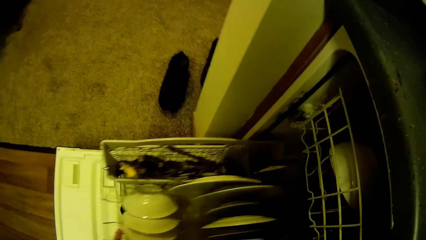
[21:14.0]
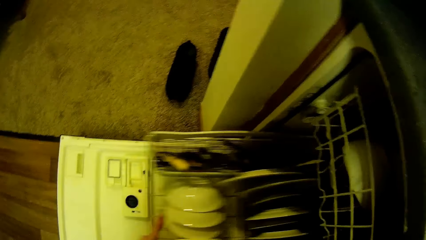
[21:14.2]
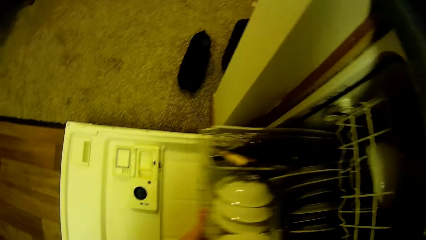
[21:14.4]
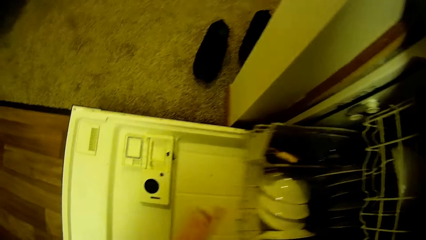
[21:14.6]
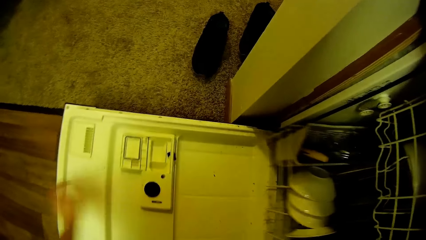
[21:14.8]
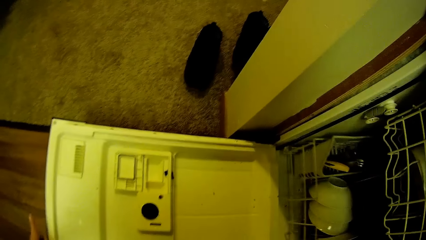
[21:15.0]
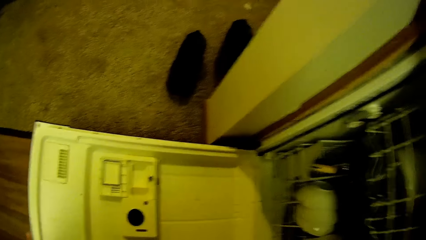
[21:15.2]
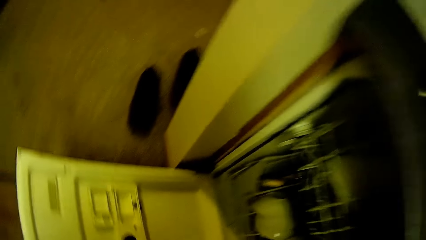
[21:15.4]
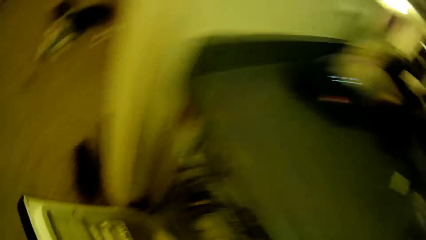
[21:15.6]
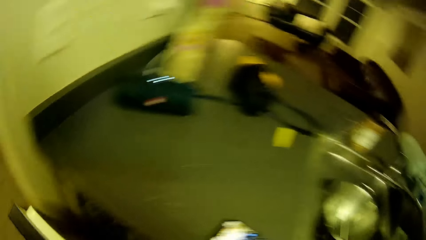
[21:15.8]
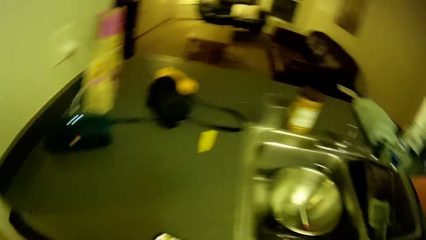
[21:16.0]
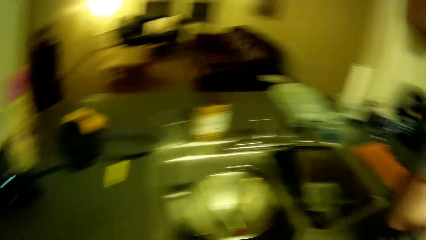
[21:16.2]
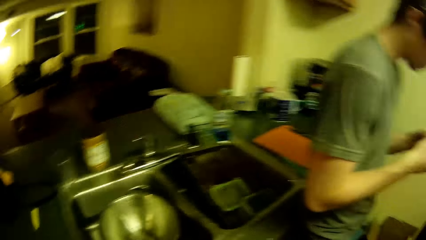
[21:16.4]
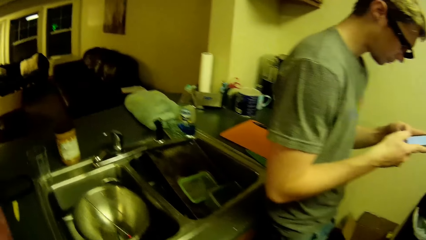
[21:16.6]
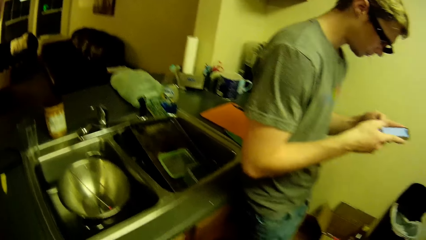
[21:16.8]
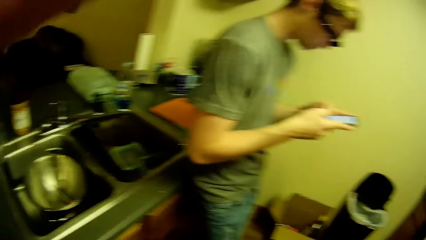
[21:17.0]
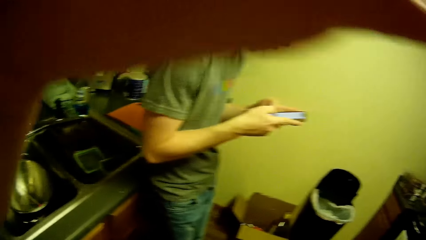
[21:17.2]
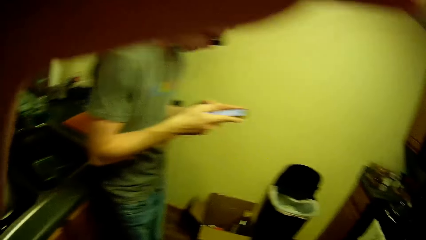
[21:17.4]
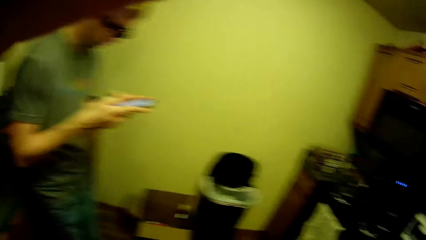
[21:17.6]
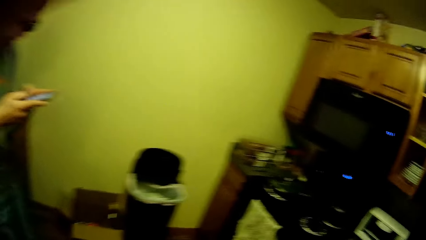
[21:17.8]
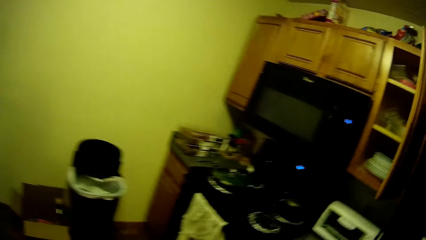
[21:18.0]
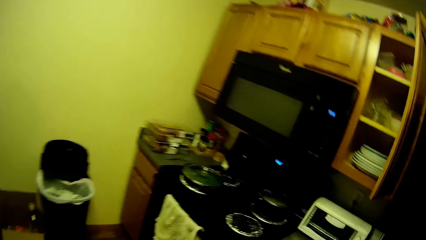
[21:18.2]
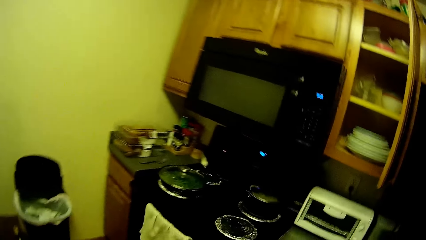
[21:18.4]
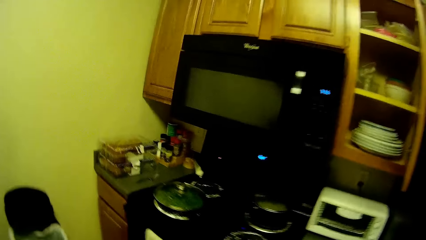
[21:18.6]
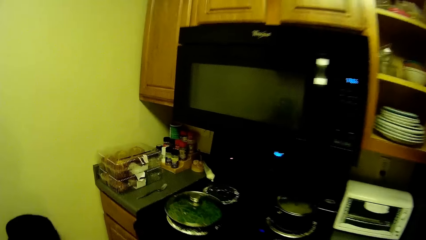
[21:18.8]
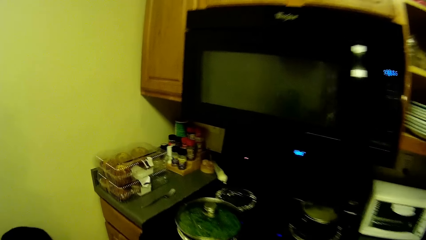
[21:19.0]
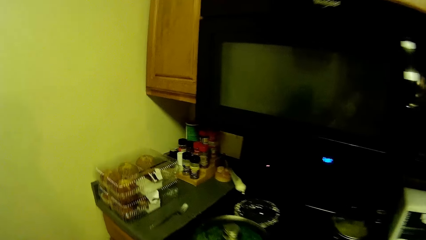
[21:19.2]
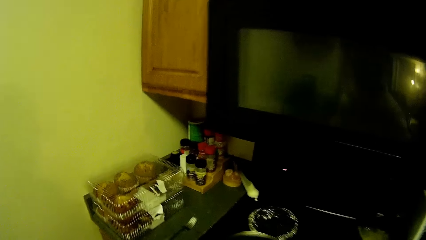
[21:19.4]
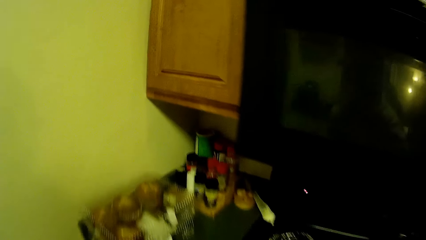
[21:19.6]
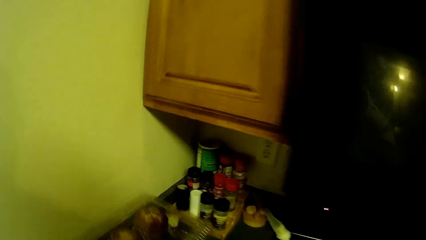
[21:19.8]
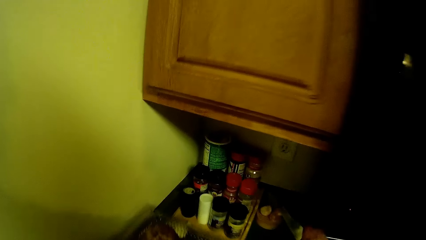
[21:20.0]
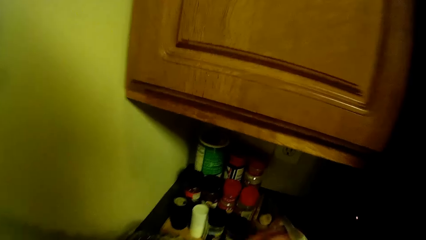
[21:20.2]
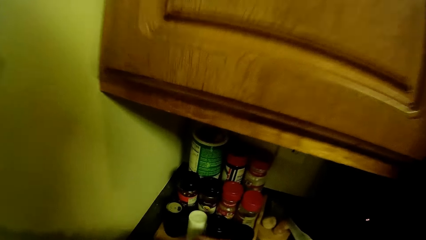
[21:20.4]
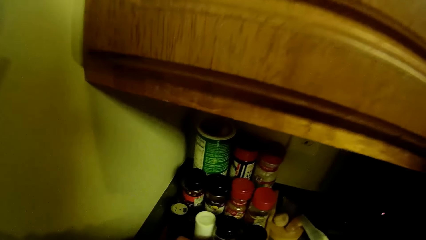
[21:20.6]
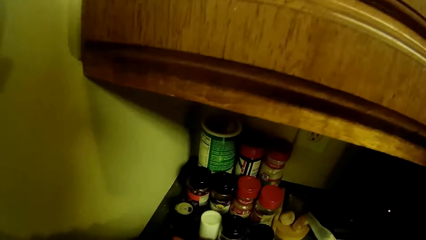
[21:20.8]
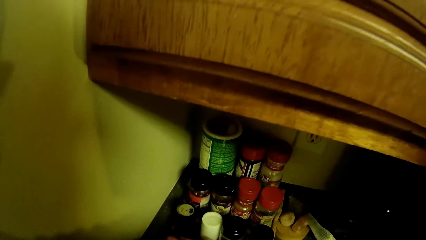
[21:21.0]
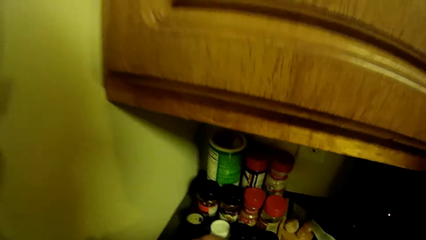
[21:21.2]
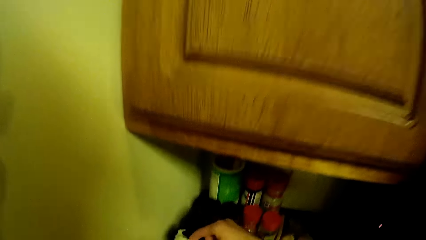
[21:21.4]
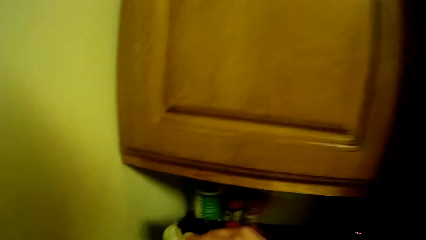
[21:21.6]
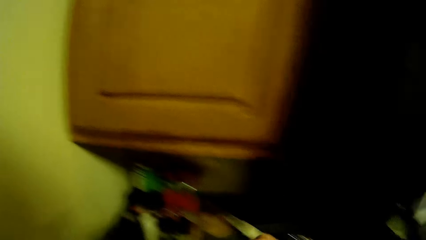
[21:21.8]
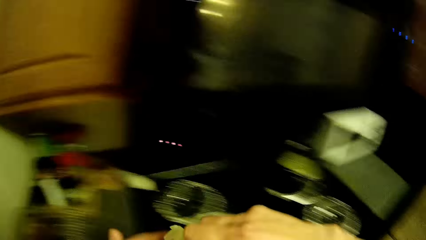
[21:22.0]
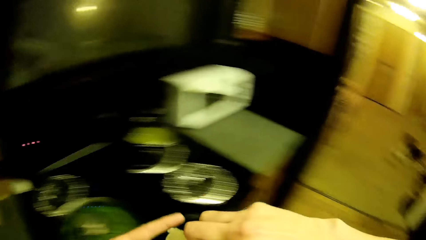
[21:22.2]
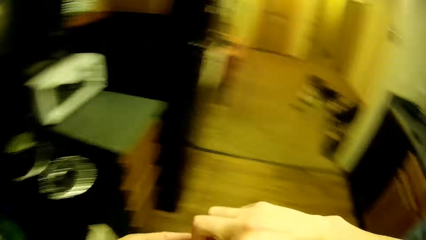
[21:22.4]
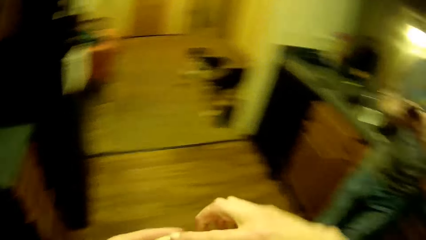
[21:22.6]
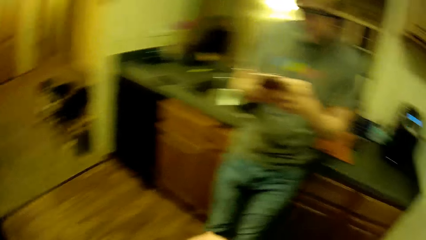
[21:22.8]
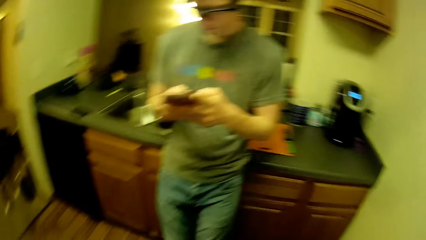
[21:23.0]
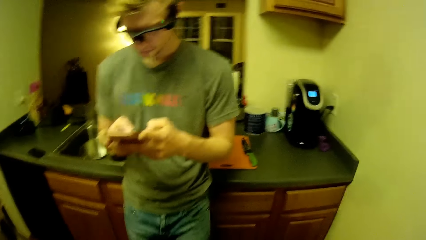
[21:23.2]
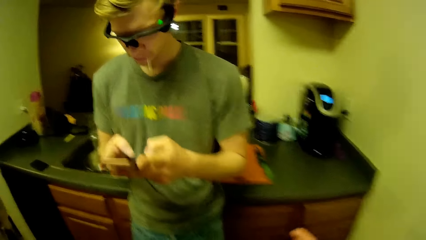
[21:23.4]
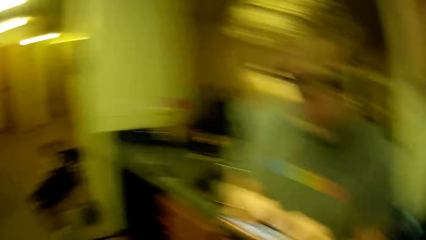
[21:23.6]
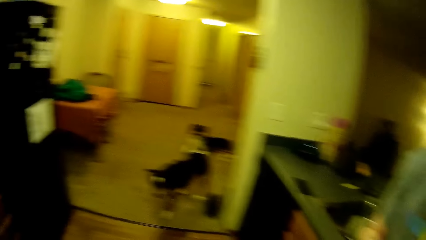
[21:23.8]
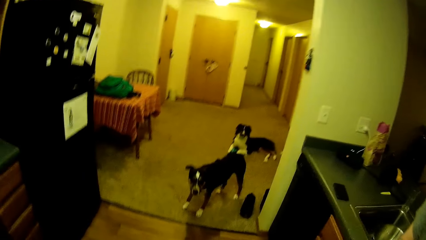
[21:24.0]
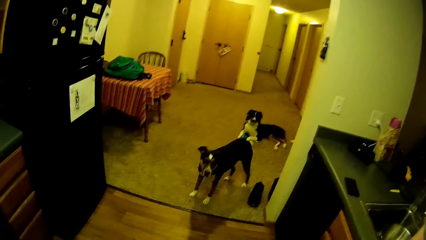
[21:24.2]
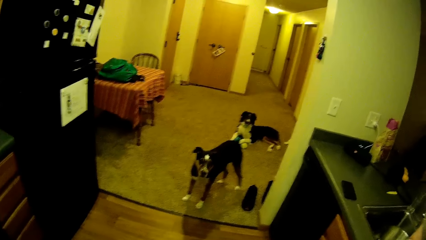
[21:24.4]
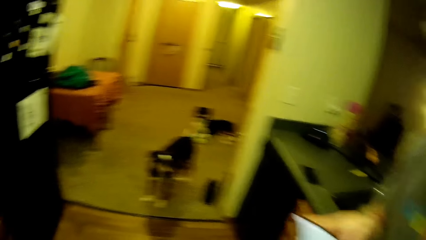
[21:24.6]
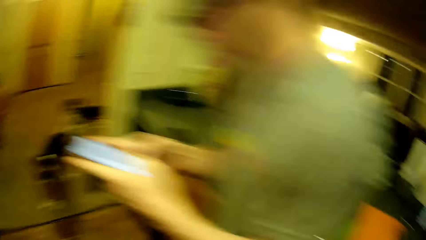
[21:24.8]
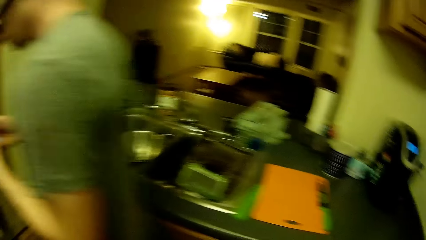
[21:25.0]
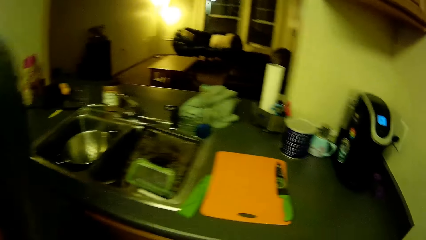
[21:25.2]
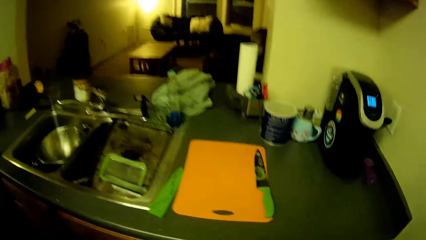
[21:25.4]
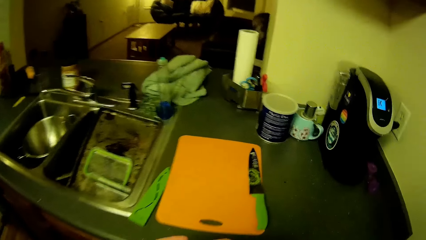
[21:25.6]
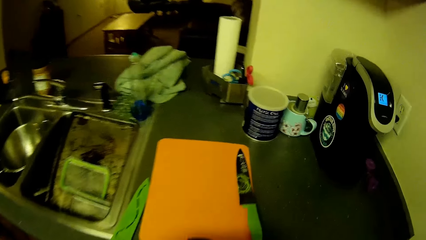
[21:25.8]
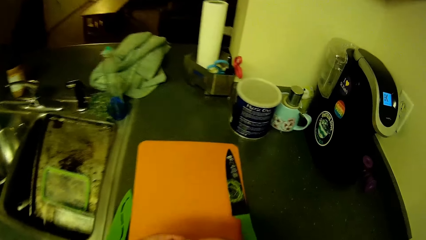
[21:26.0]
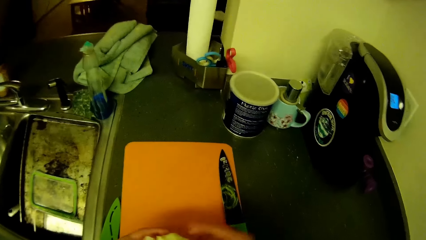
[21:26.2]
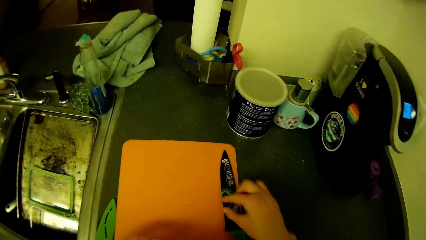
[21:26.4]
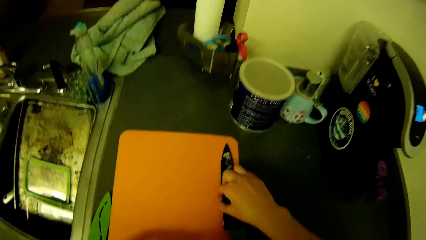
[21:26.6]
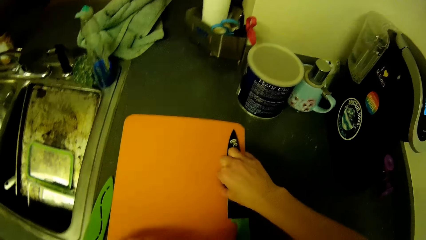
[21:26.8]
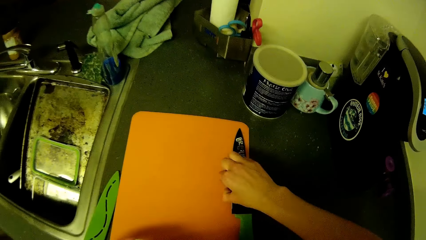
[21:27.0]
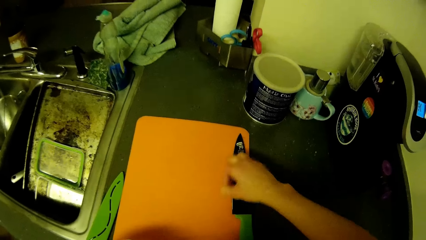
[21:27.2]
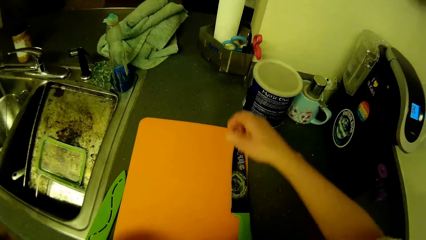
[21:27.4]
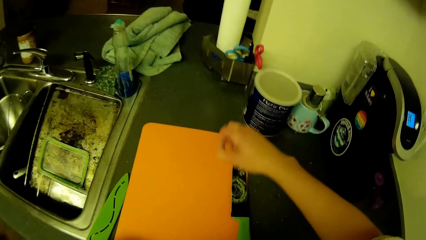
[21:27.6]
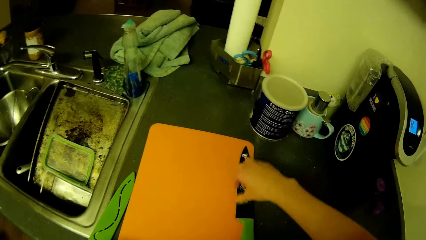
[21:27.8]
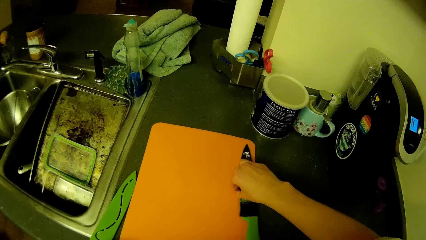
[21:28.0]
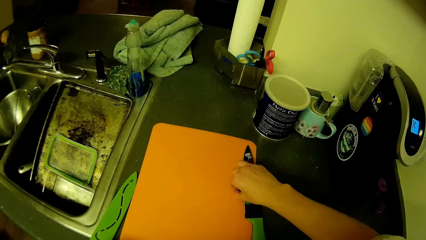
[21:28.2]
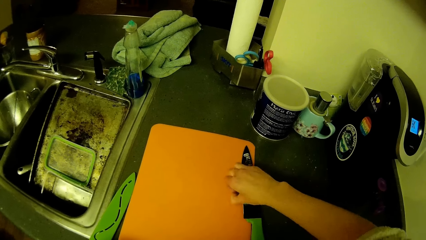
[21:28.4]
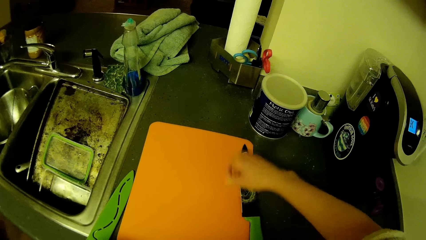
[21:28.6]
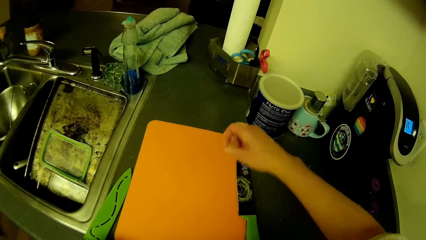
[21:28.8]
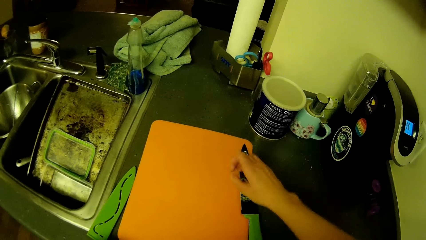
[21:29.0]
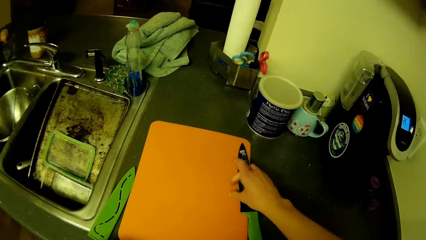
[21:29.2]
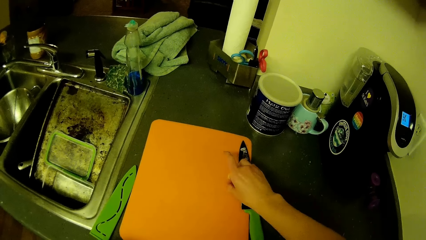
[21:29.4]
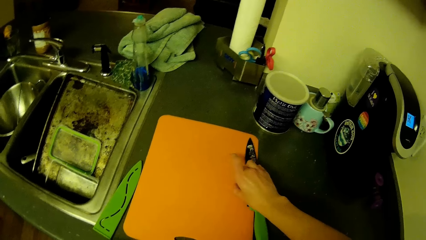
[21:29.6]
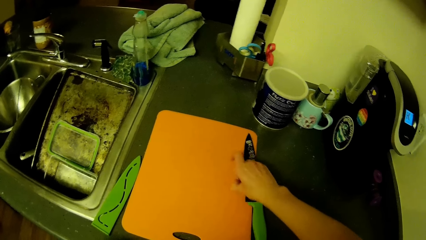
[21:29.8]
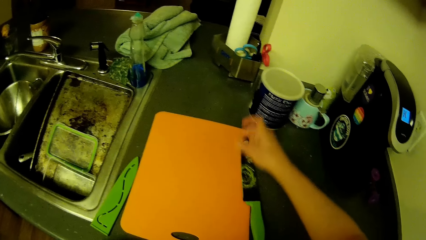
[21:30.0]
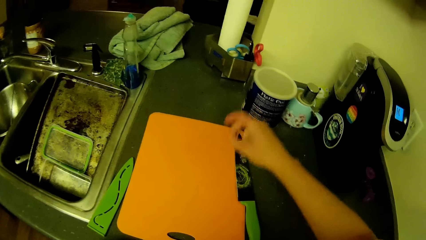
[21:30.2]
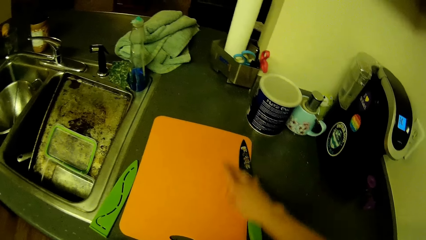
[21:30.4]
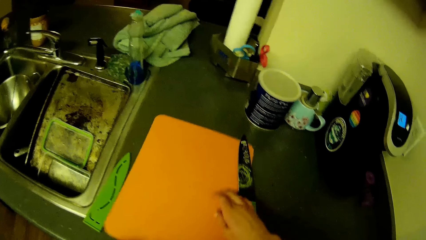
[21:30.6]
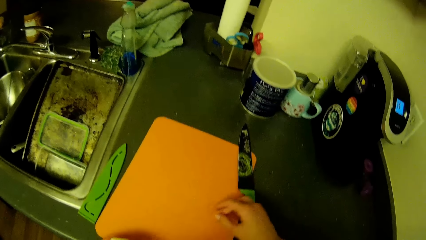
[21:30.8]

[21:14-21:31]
The camera wearer closes the dishwasher with her left hand. A man scrolls on his phone. The camera wearer walks around the house. She picks up an onion from the slab. The man walks out of the kitchen. The camera wearer touches a chopping board. She cleans the chopping board on the slab with her right hand.
